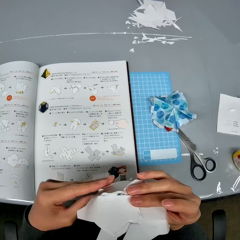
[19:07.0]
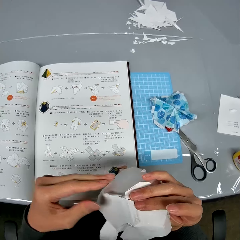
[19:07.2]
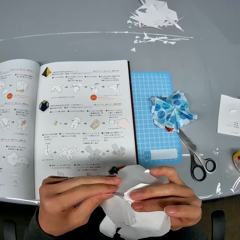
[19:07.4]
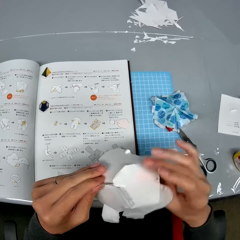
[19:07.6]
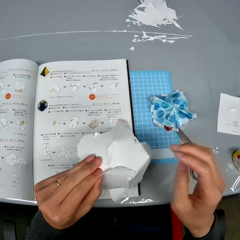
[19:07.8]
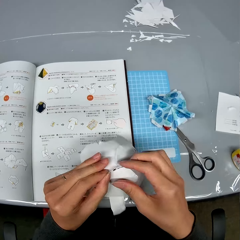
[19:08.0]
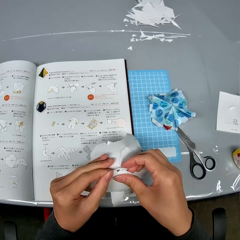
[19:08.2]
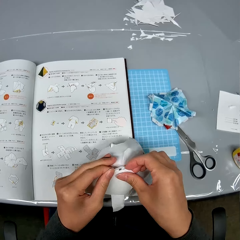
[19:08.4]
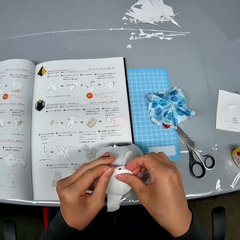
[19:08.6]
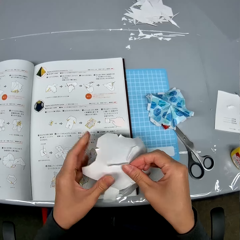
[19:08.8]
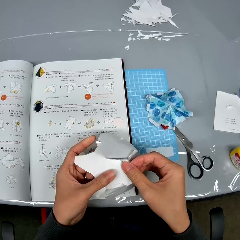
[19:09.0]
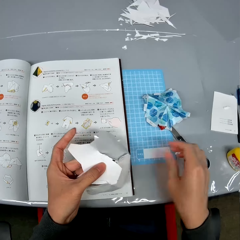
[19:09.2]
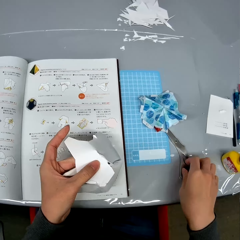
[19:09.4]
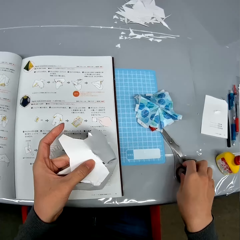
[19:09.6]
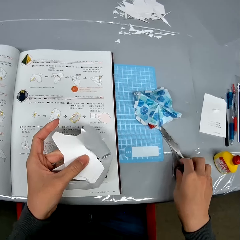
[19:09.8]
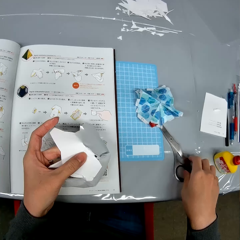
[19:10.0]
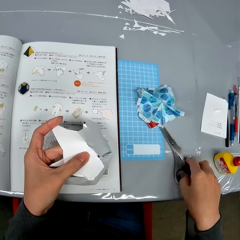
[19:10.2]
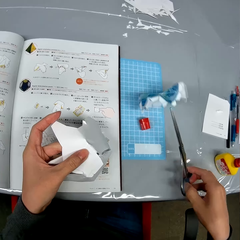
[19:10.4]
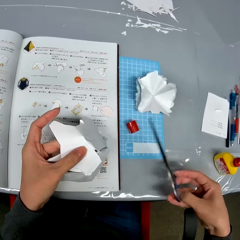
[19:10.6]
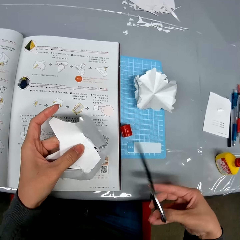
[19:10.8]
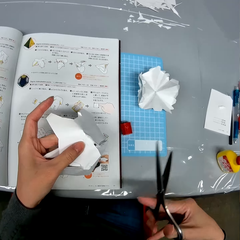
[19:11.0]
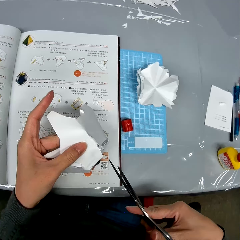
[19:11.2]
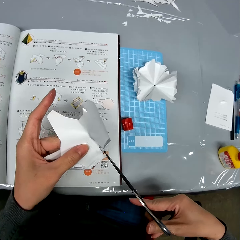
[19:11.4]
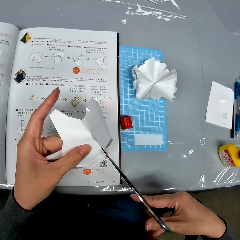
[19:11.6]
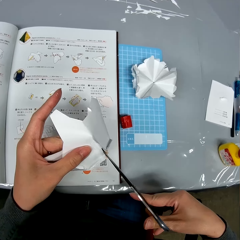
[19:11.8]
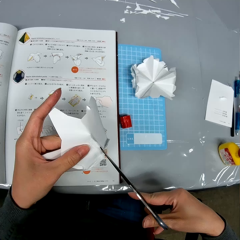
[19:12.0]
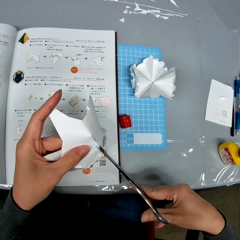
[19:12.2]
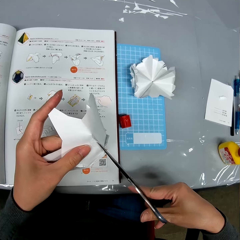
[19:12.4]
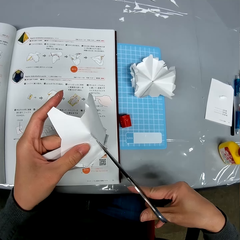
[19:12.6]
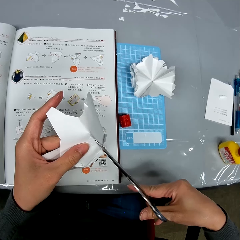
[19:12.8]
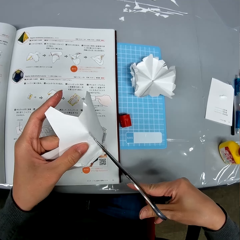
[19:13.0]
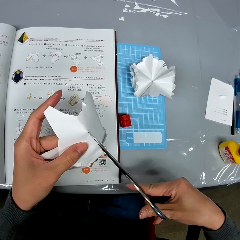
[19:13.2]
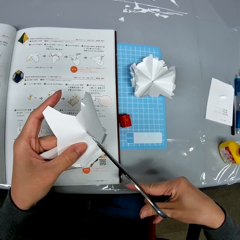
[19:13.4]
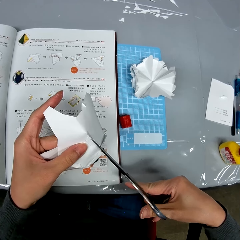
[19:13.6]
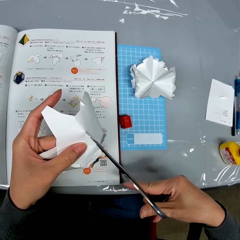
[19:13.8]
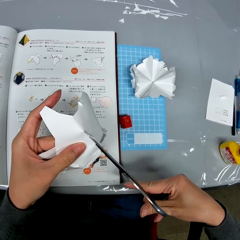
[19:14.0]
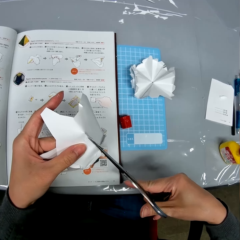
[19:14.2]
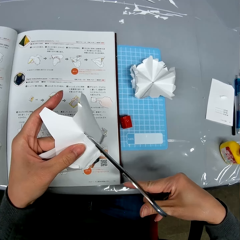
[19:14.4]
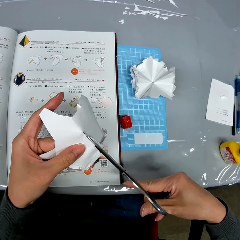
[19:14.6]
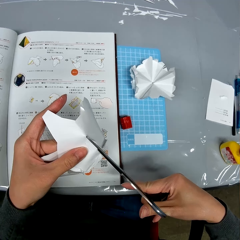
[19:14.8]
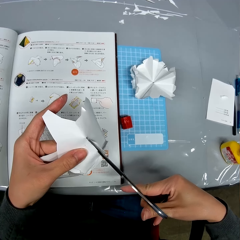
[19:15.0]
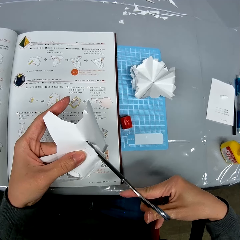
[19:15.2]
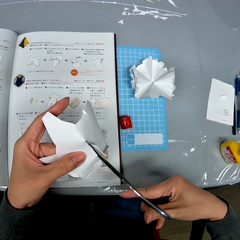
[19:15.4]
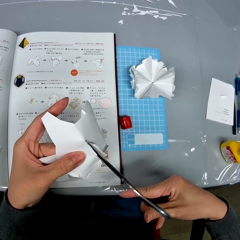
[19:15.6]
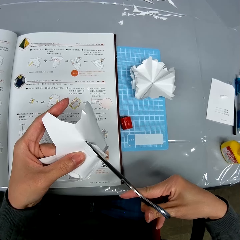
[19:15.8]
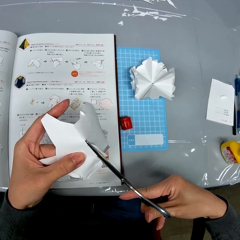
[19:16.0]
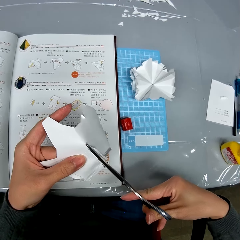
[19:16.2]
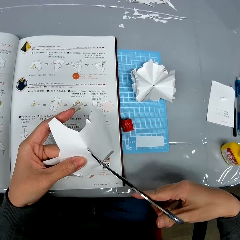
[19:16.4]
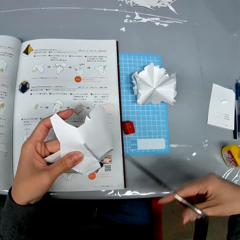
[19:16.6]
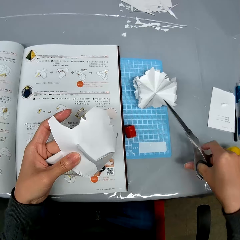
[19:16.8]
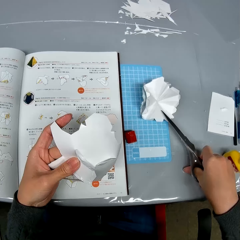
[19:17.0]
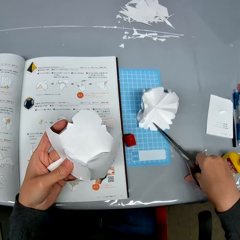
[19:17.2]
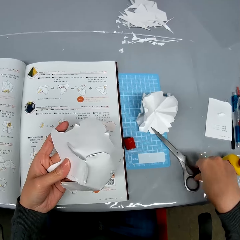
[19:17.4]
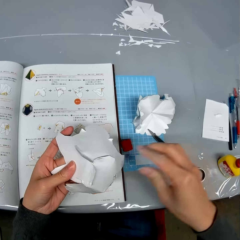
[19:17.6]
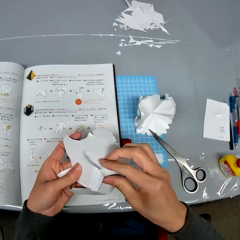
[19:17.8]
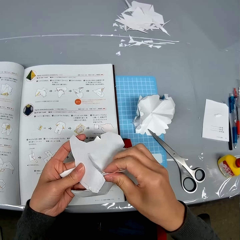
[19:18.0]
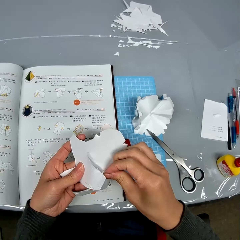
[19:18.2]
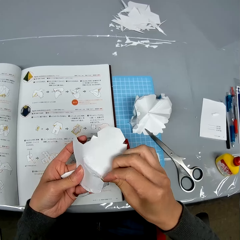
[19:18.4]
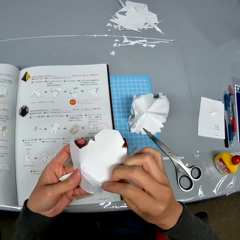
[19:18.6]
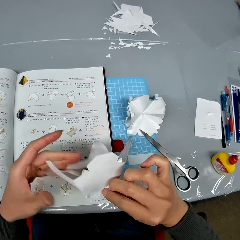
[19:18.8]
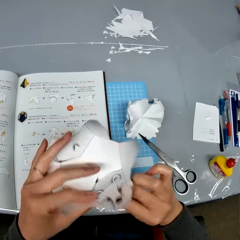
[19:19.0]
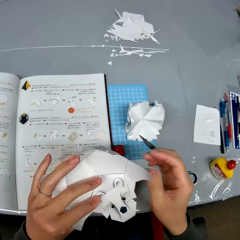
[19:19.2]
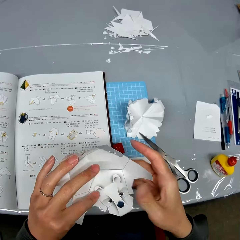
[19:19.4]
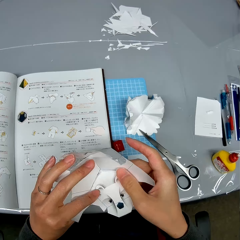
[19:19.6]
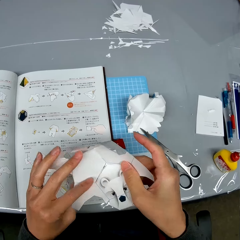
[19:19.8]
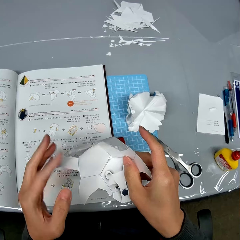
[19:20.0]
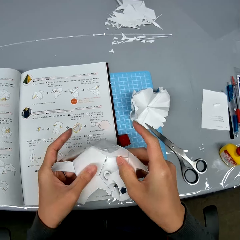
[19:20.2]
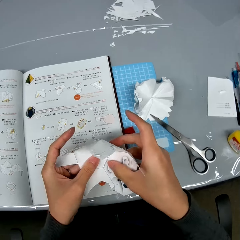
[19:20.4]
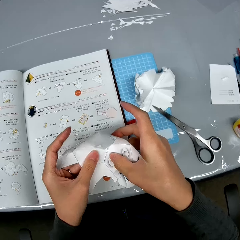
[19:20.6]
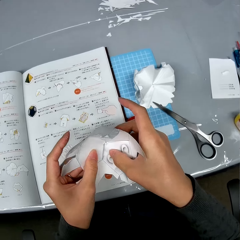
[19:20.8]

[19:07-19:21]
The camera wearer turns over the open cardboard box in her hands. She holds the open cardboard box with her hand. She disassembles the paper. She picks up a pair of scissors from a table. She cuts the open cardboard box with the pair of scissors. She drops the pair of scissors on the table. She pulls the open cardboard box with her right hand. She turns over the open cardboard box in her hands. She adjusts the paper around.

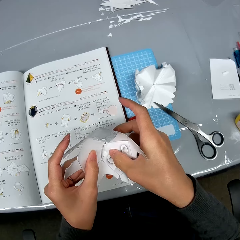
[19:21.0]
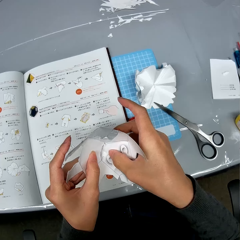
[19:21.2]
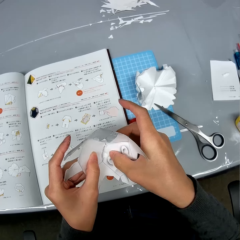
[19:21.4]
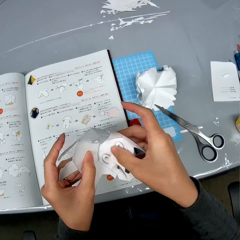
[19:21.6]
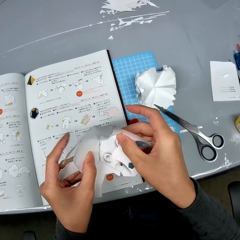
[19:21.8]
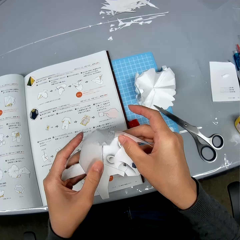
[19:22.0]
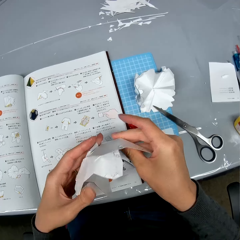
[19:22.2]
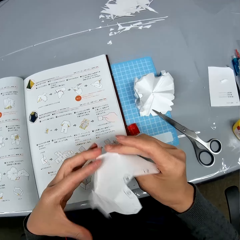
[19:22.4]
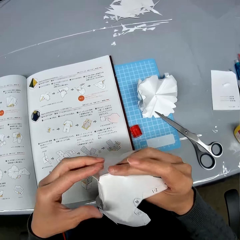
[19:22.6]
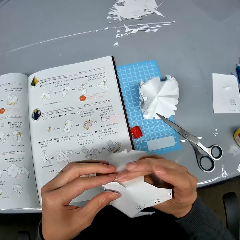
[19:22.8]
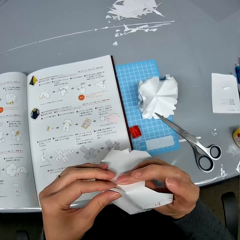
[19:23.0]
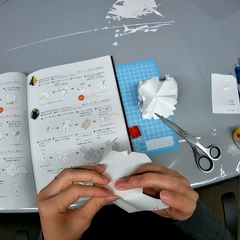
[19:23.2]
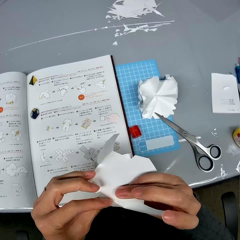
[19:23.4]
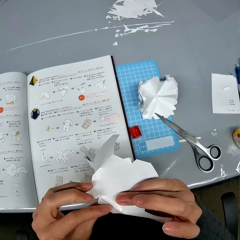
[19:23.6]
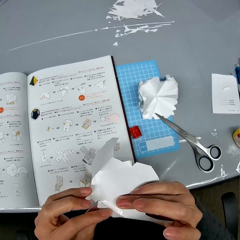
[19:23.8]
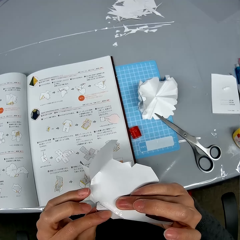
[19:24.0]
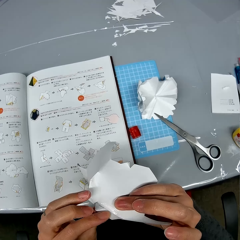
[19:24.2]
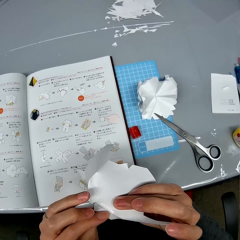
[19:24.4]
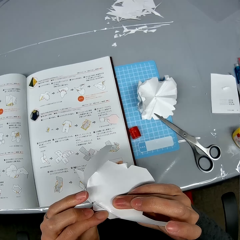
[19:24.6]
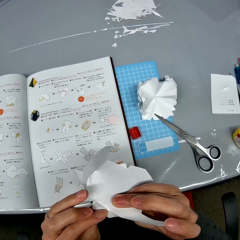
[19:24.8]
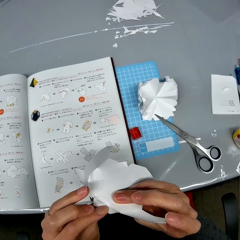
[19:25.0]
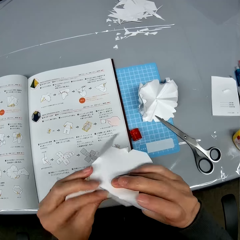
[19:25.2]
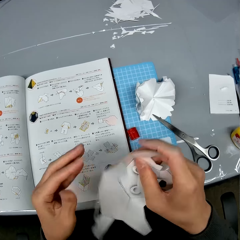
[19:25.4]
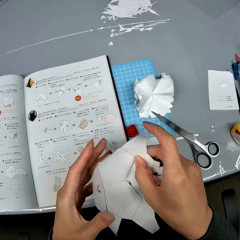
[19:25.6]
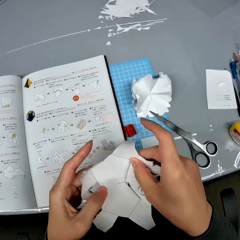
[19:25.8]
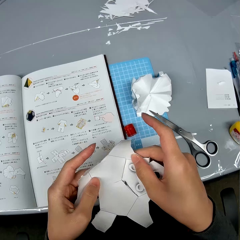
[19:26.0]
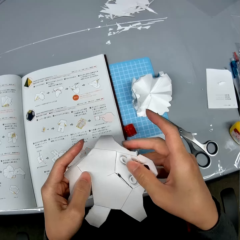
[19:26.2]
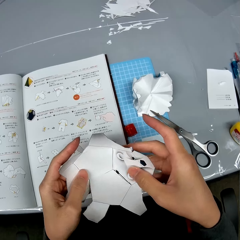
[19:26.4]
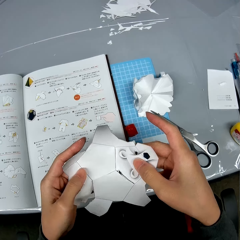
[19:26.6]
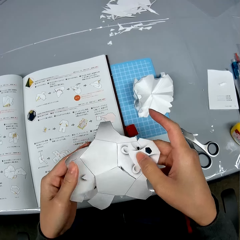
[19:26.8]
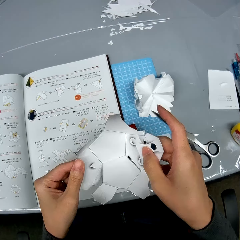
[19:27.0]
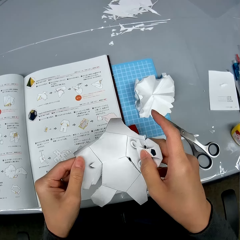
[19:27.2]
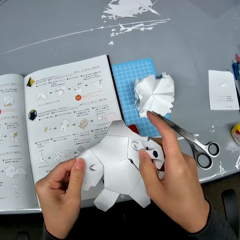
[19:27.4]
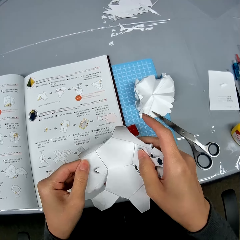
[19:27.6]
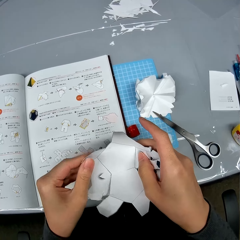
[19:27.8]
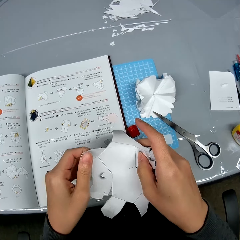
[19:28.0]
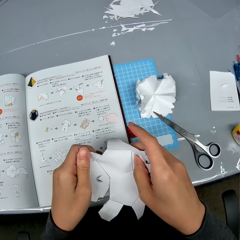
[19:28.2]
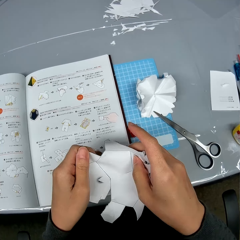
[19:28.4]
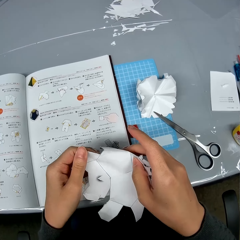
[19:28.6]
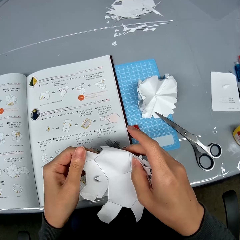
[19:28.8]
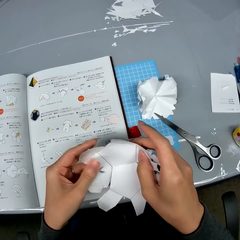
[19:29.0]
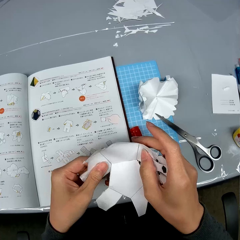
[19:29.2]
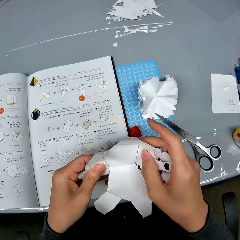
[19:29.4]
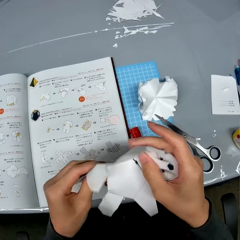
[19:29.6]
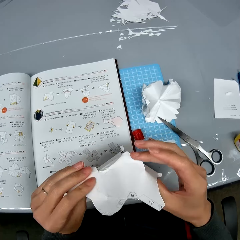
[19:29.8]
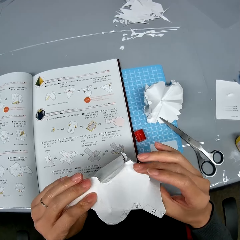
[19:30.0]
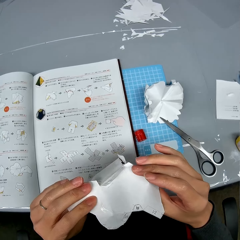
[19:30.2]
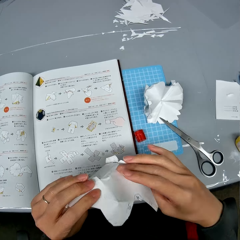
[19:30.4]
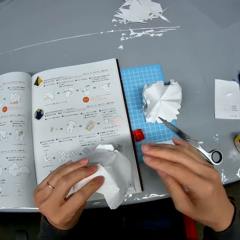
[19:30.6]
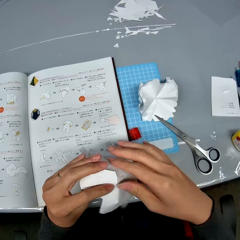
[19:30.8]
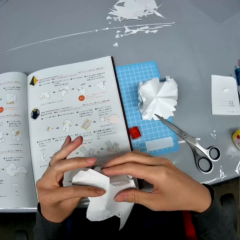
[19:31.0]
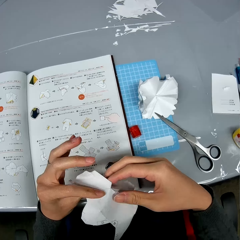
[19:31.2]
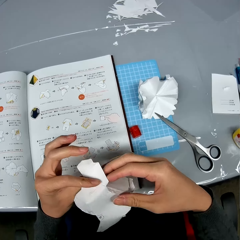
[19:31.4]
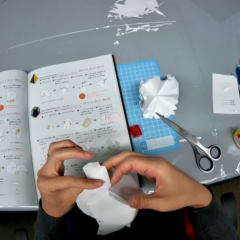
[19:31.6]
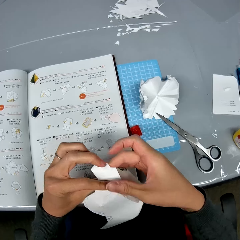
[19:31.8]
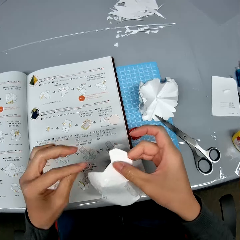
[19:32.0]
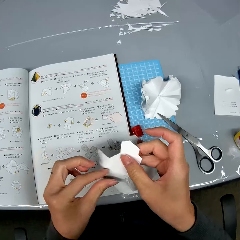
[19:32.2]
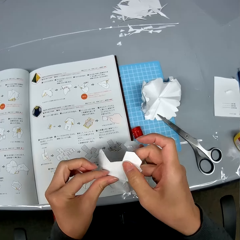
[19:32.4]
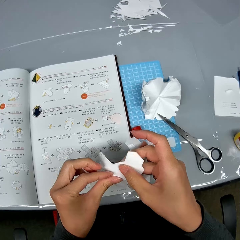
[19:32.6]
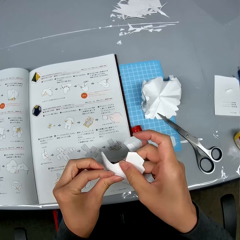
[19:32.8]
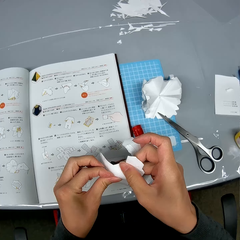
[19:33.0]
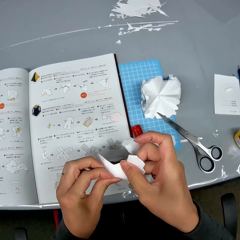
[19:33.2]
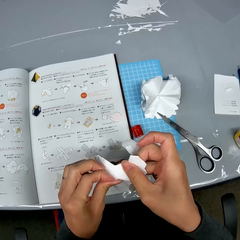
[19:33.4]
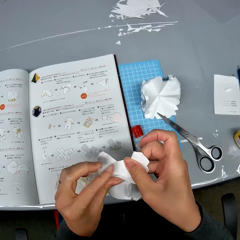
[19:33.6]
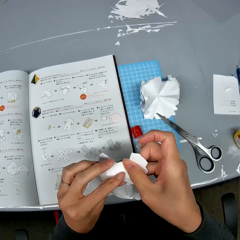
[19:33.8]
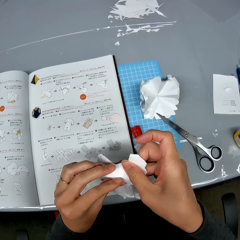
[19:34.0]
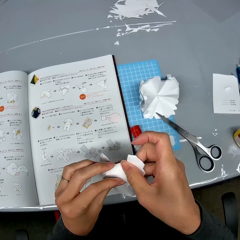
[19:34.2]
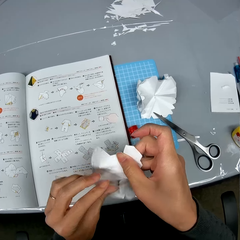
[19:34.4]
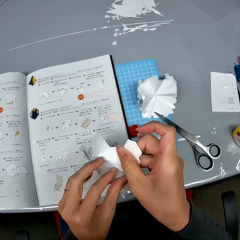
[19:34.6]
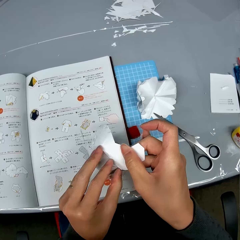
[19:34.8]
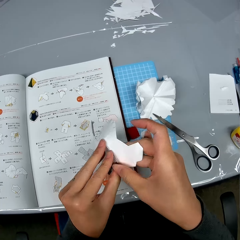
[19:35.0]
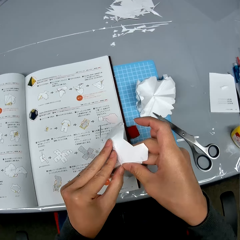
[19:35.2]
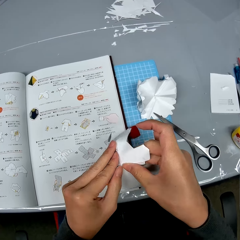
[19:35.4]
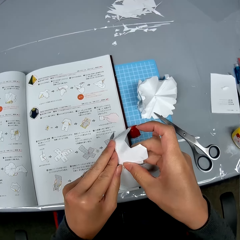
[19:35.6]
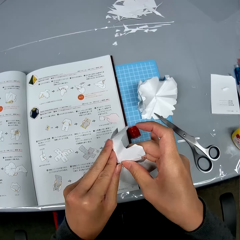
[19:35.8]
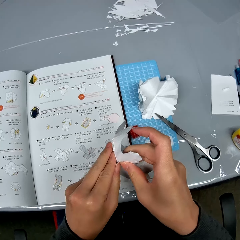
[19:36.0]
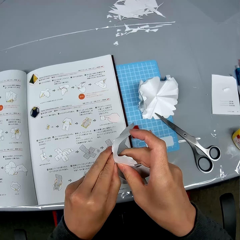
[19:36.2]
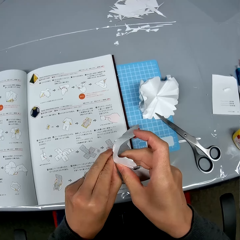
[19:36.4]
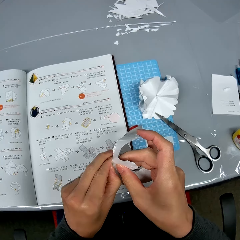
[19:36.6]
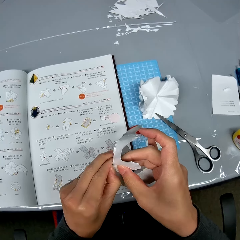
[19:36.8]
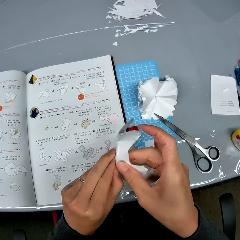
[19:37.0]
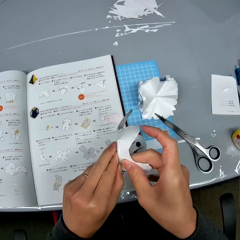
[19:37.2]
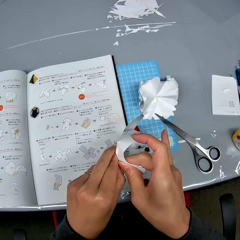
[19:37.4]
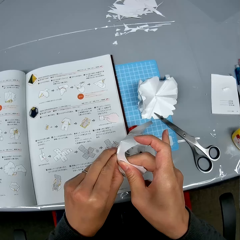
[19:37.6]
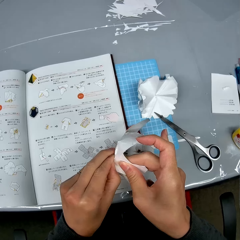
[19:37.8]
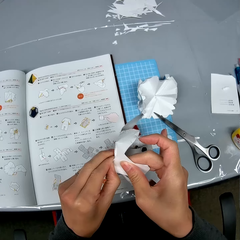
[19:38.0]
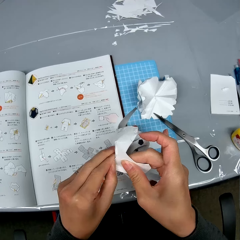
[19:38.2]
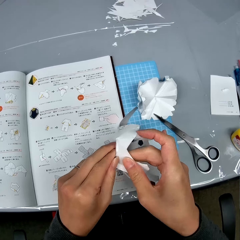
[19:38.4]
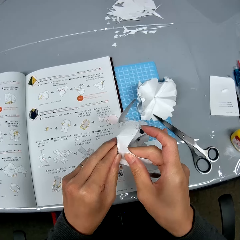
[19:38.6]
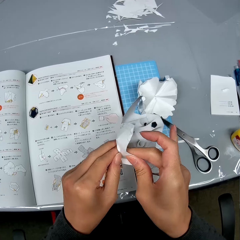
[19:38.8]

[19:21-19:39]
The camera wearer pulls the open cardboard box with her hand. She turns over the open cardboard box in her hands. She pulls the open cardboard box with her right hand. She turns over the open cardboard box in her hands. She checks the open cardboard box in her hands. She turns over the open cardboard box in her hands. She touches the base of the open cardboard box with her right hand. She tears apart the open cardboard box with her hands.
